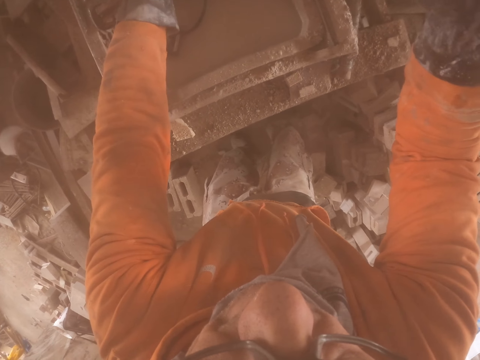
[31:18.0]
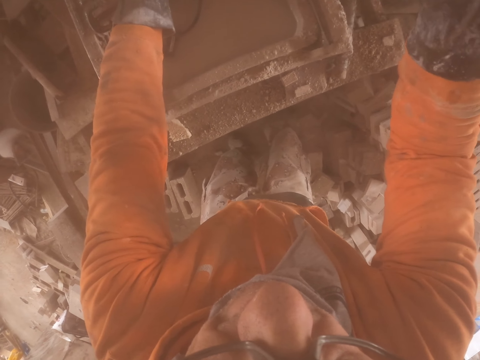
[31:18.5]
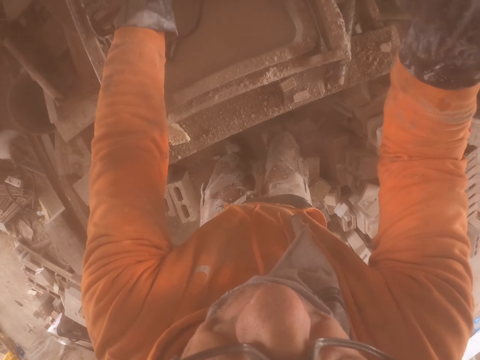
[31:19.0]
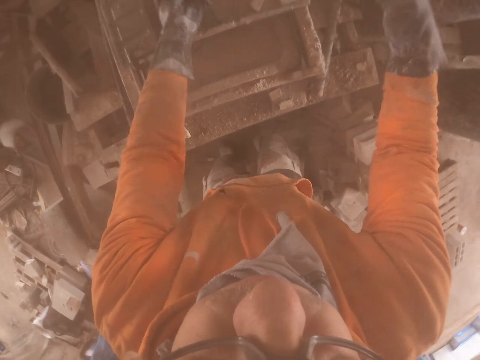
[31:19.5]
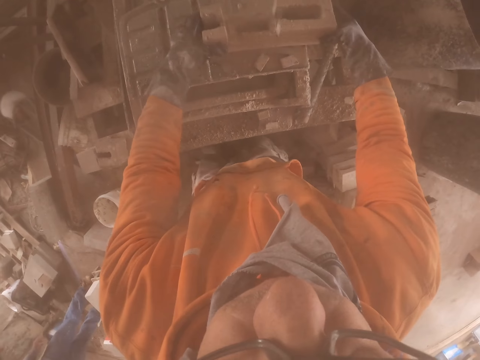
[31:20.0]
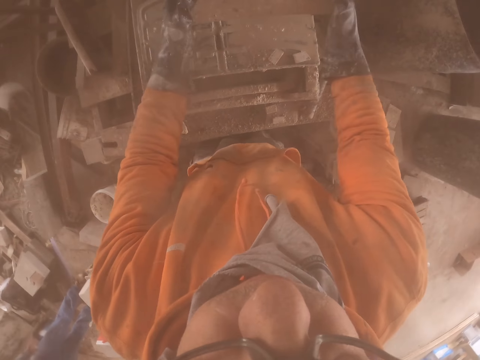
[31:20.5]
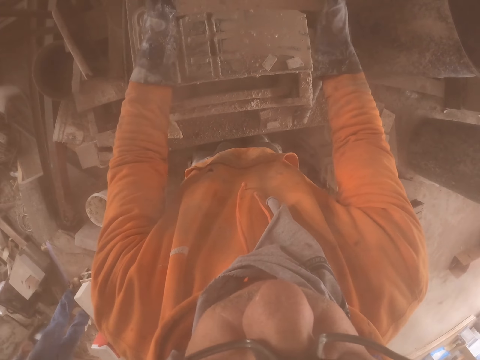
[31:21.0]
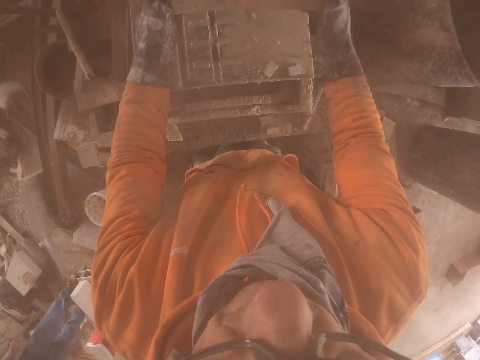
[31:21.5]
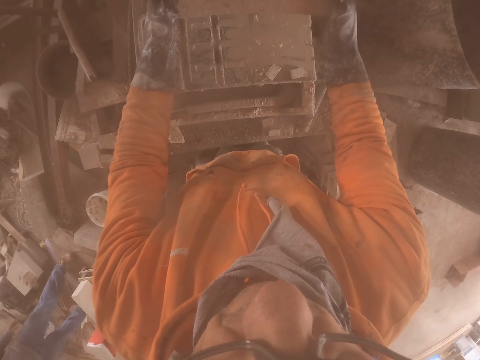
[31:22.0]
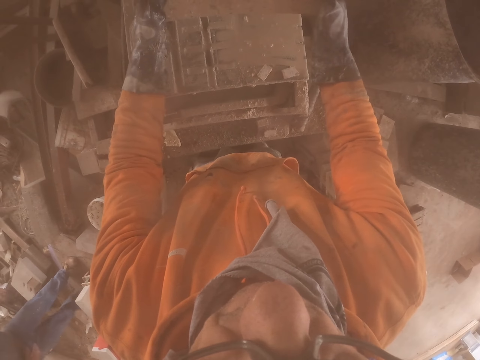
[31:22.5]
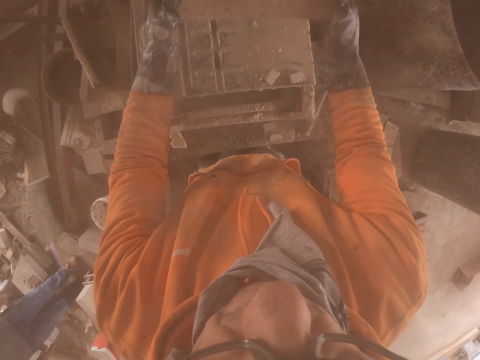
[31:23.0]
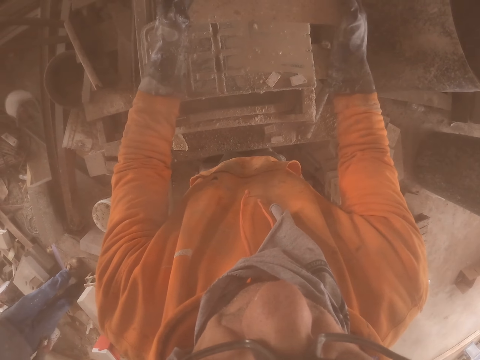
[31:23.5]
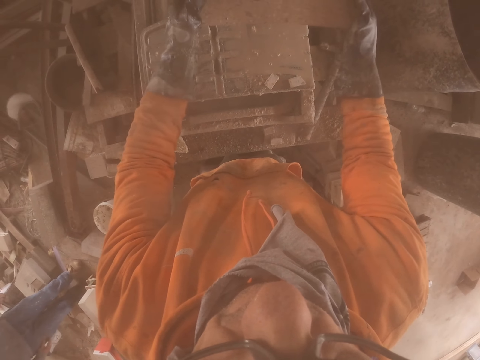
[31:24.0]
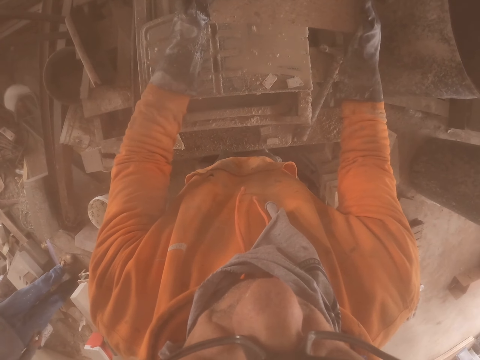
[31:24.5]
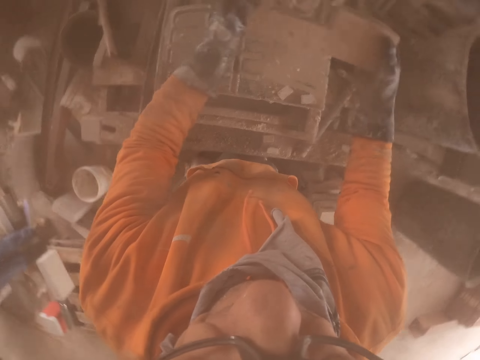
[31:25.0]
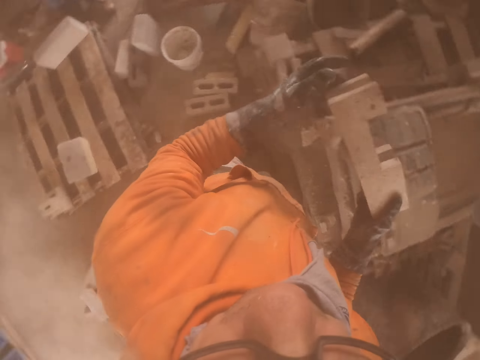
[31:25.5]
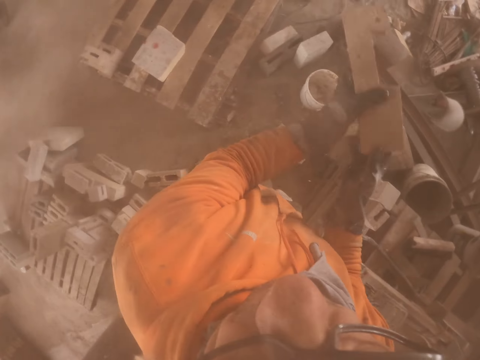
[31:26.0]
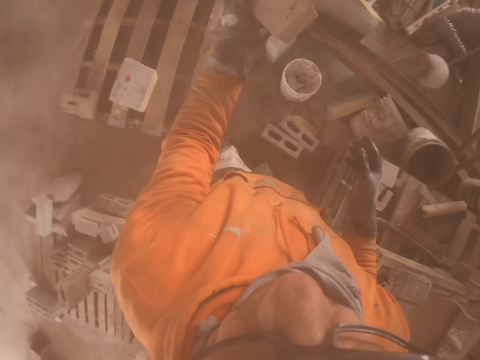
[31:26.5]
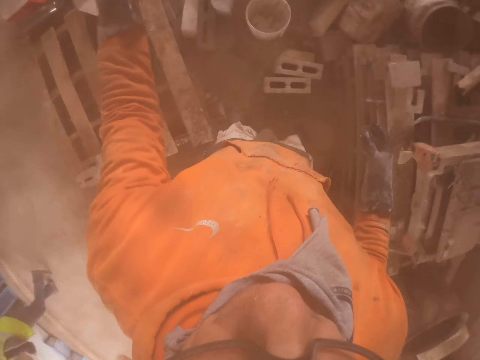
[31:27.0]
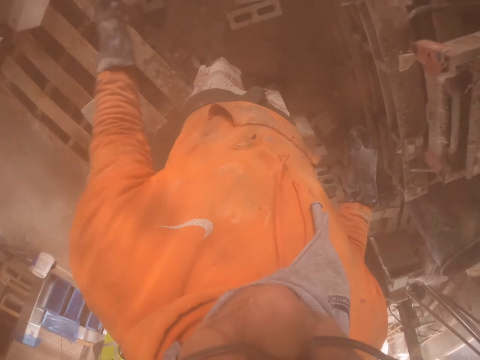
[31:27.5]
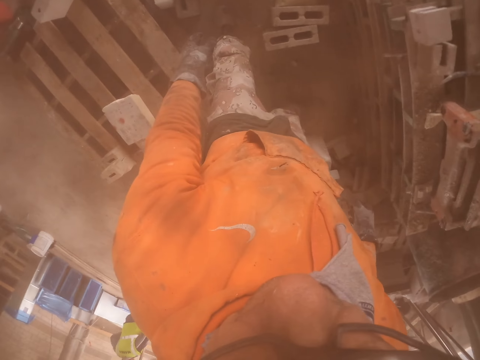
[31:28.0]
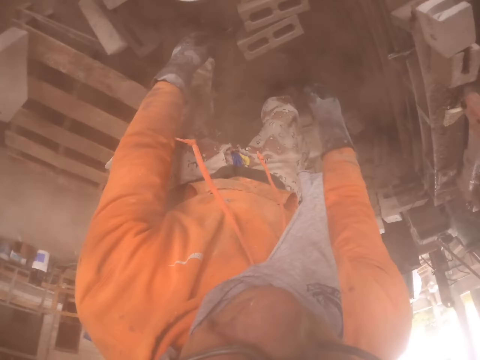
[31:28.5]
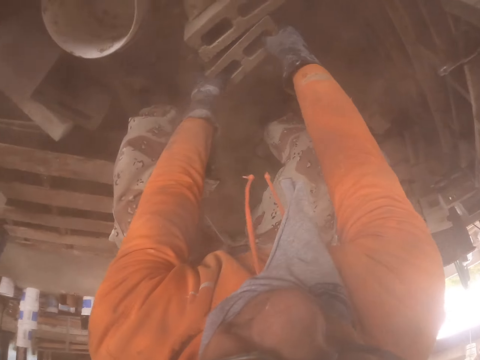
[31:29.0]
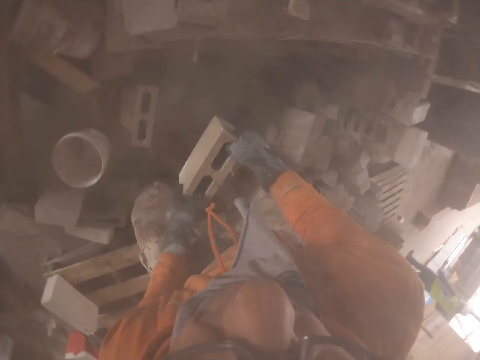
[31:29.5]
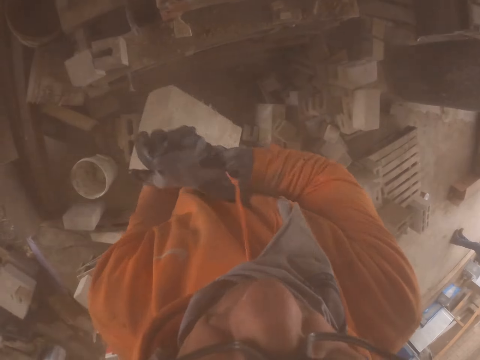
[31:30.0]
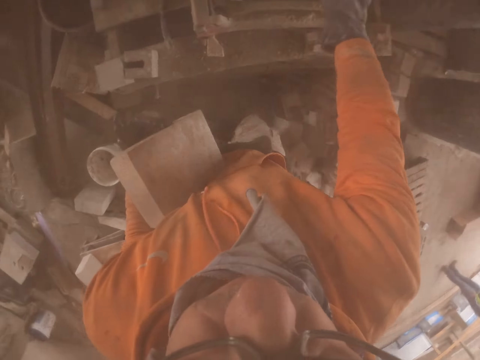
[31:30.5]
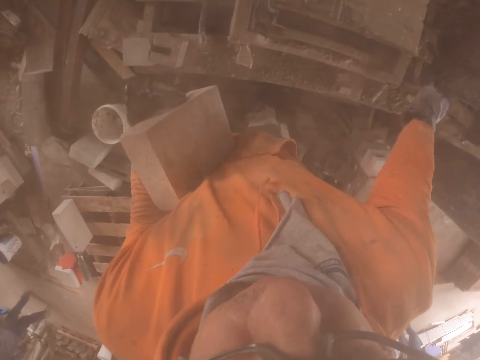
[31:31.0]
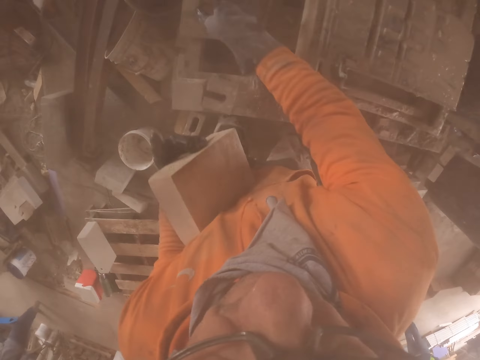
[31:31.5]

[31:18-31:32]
The camera wearer lifts the brick. They put the brick aside. They throw the brick. They pick up the brick.

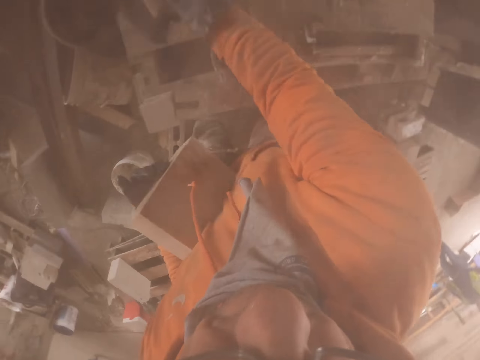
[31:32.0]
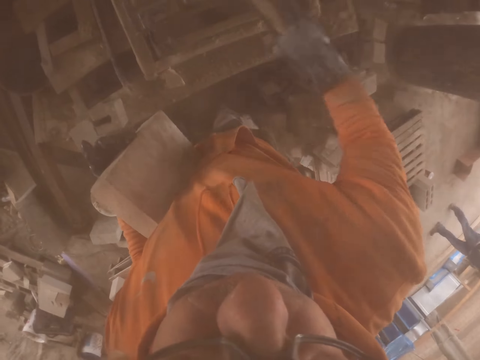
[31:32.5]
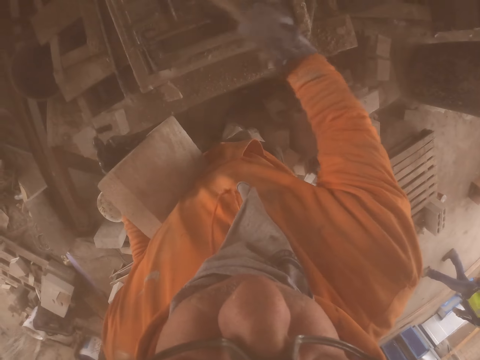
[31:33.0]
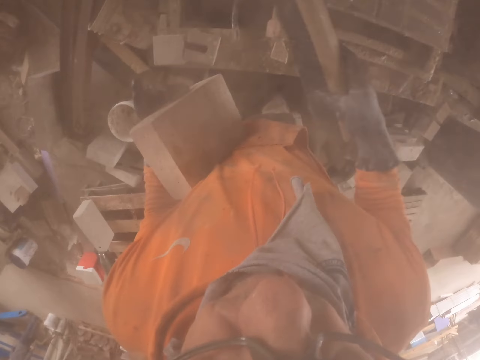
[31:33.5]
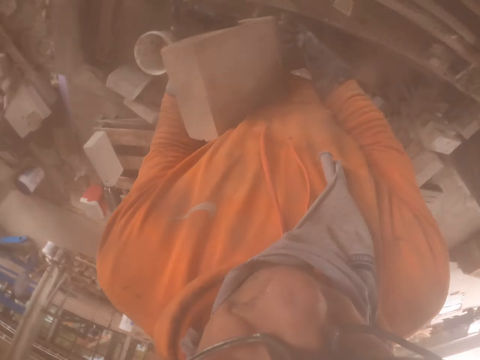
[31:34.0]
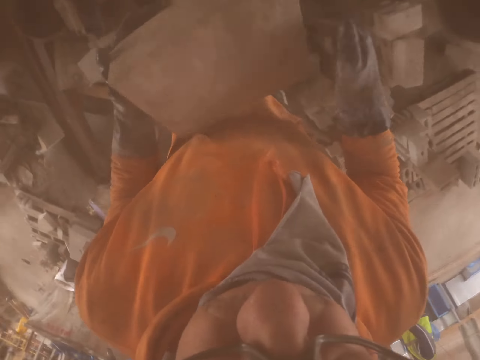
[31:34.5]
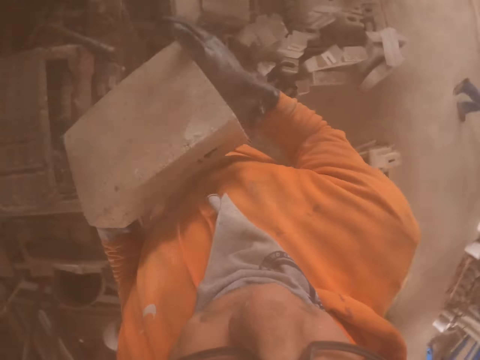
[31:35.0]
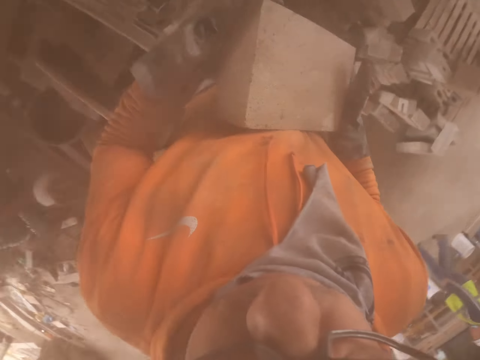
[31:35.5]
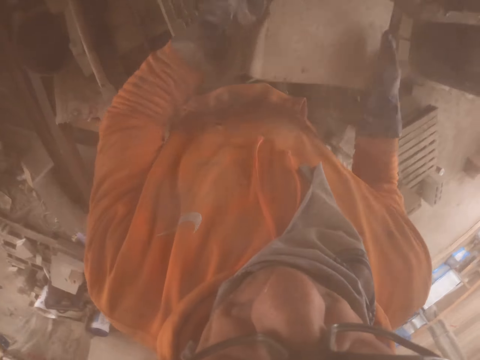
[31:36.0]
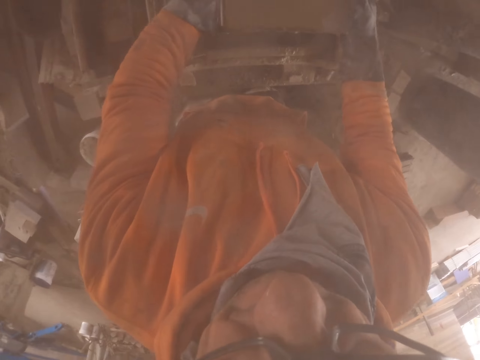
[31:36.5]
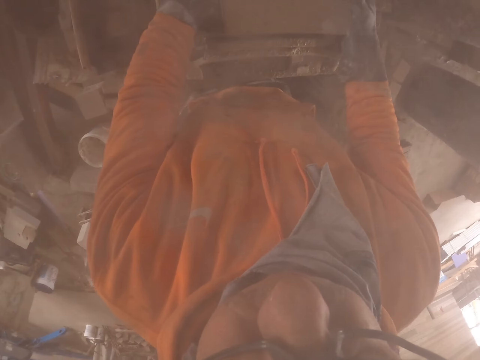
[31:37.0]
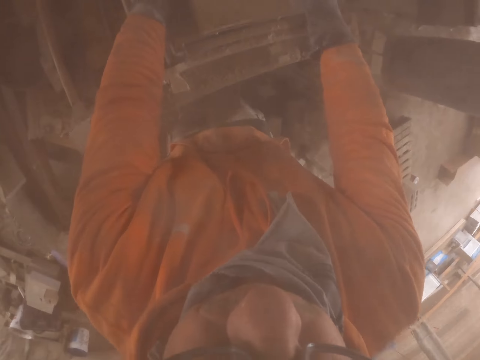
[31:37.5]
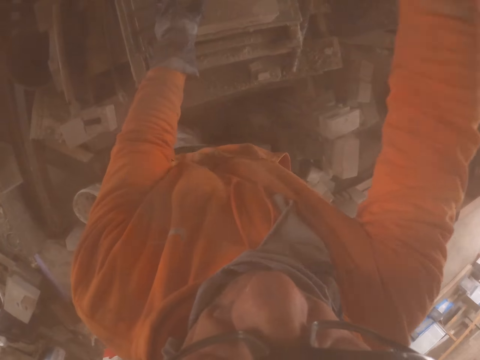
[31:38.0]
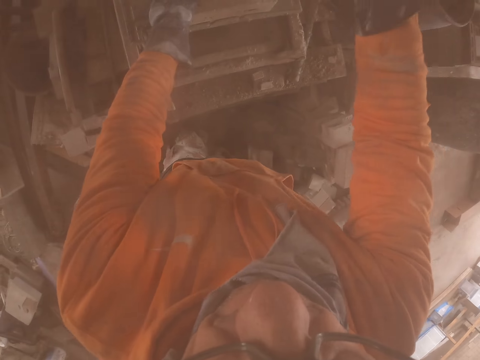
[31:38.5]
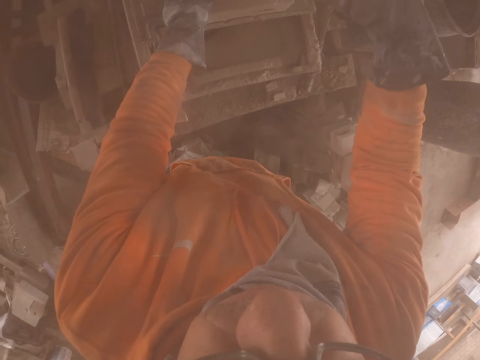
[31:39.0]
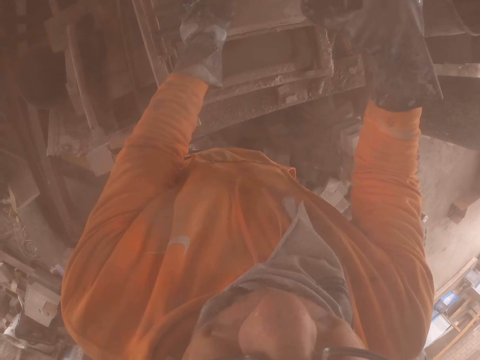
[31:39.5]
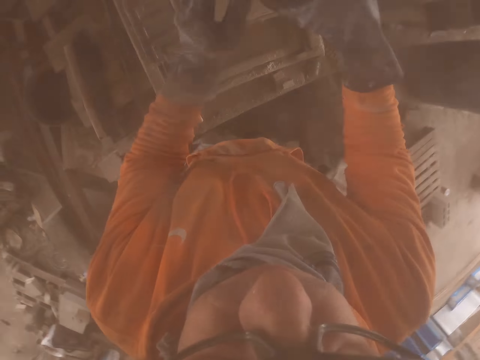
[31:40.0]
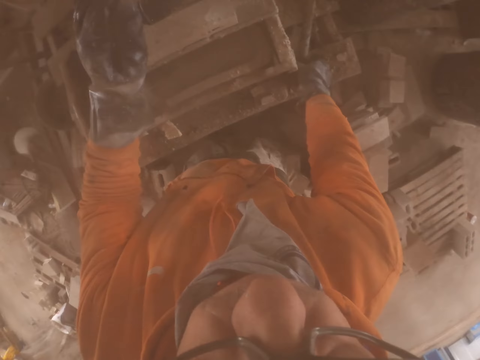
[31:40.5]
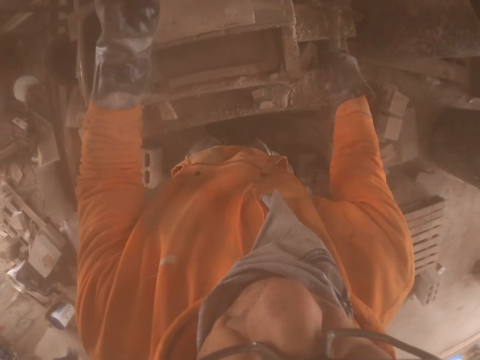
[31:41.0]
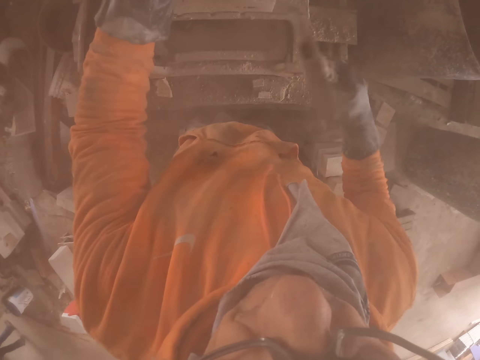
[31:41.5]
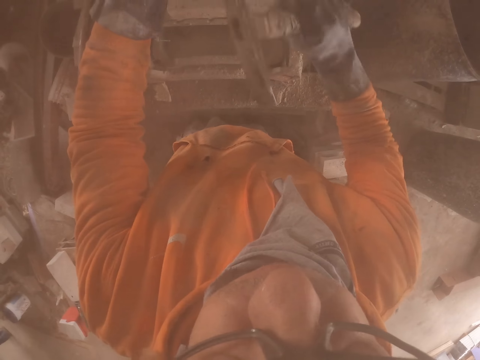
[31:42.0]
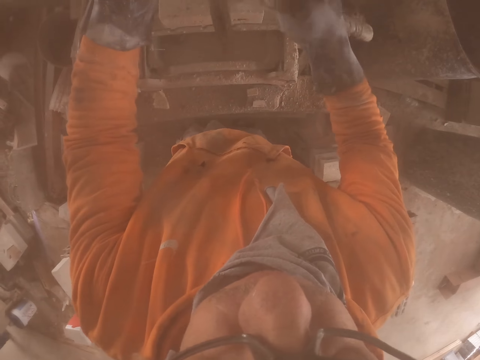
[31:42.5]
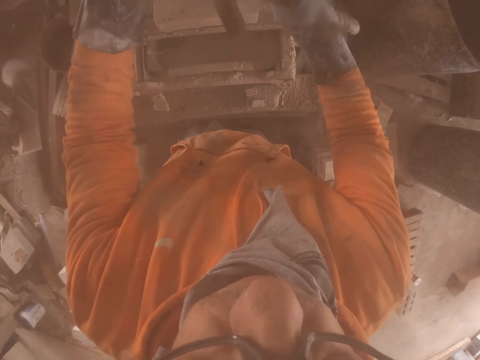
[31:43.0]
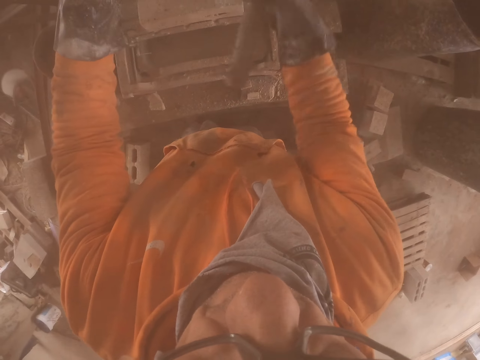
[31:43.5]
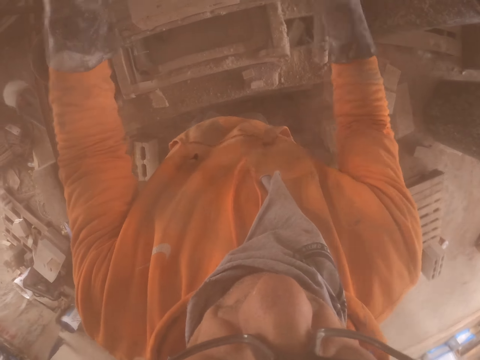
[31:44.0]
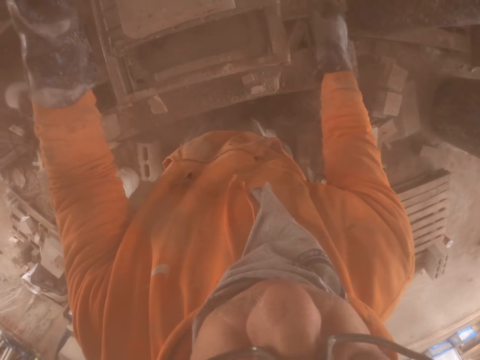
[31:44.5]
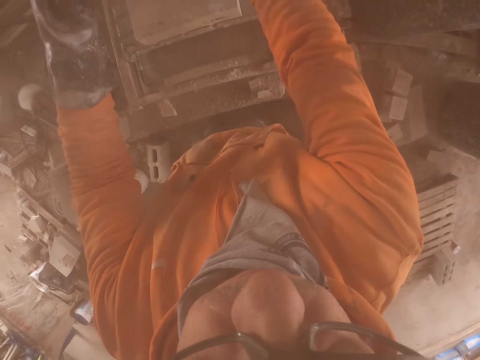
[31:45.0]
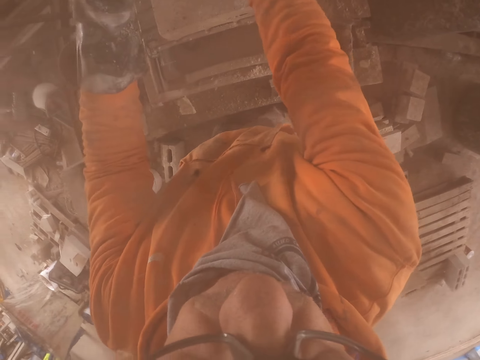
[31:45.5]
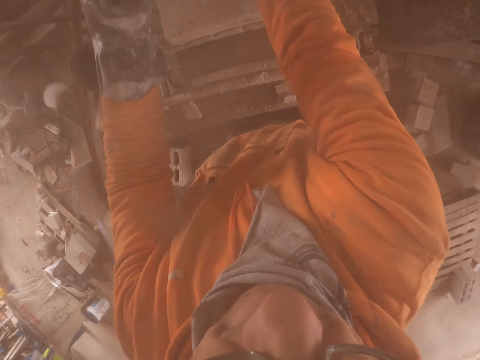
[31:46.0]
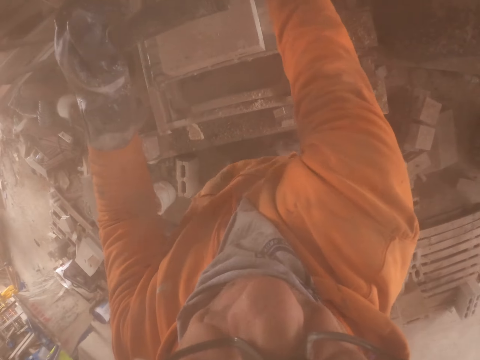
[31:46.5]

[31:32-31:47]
The camera wearer wipes off the dust. They turn the brick. They put the brick on the brick maker. They cut the brick. They pick up a hammer. They hammer the brick. They touch the brick maker.
